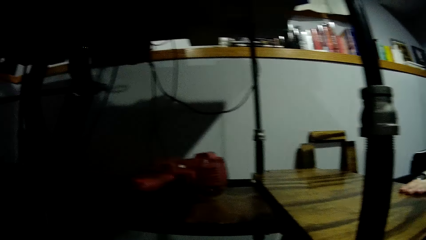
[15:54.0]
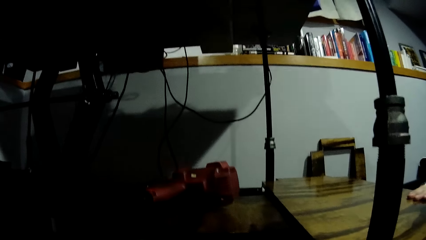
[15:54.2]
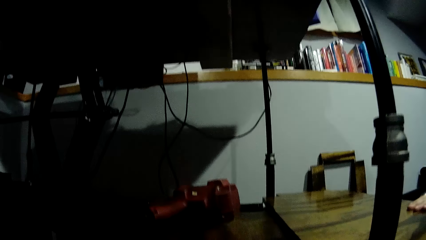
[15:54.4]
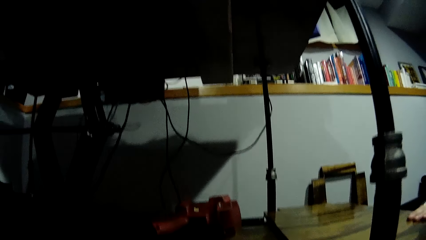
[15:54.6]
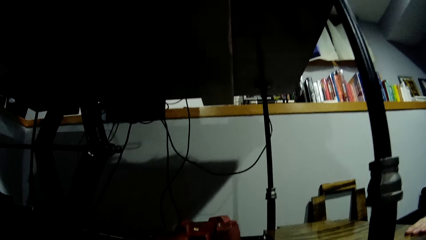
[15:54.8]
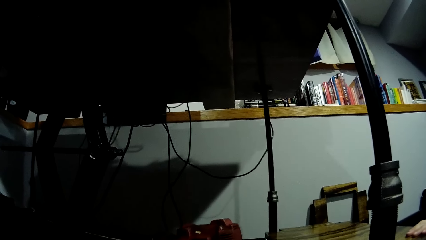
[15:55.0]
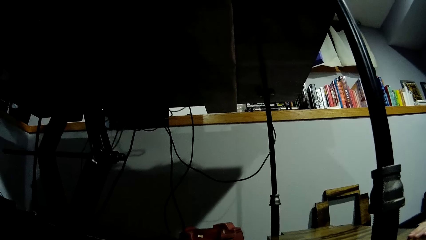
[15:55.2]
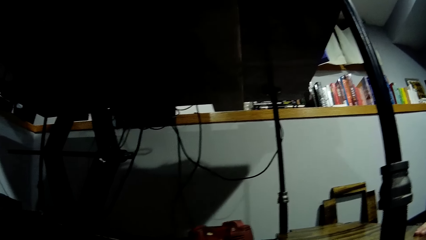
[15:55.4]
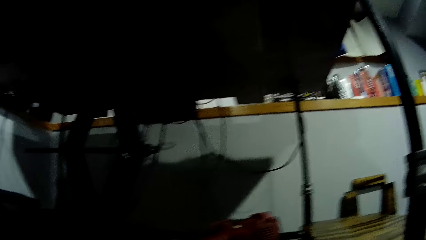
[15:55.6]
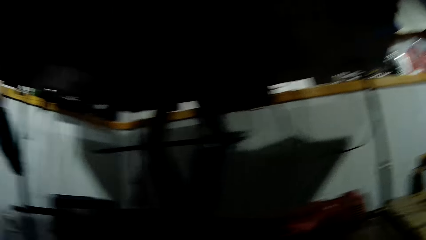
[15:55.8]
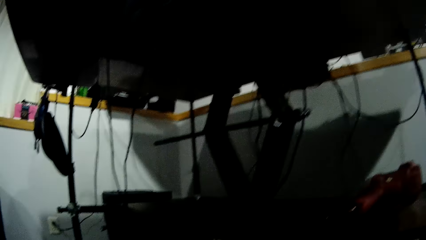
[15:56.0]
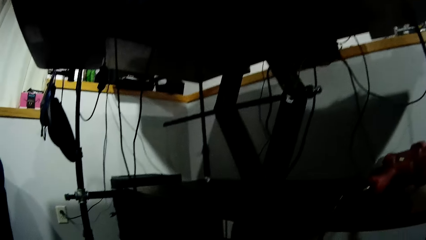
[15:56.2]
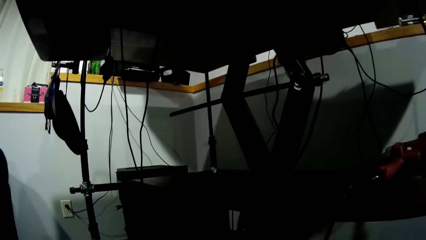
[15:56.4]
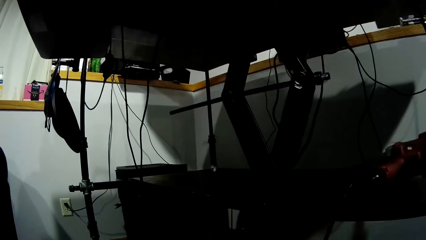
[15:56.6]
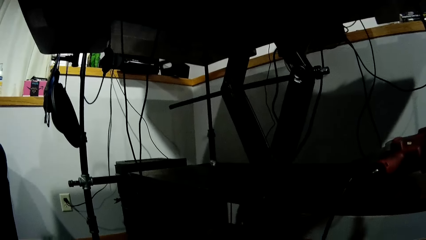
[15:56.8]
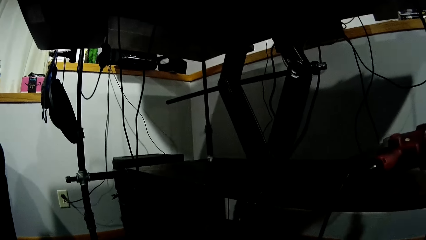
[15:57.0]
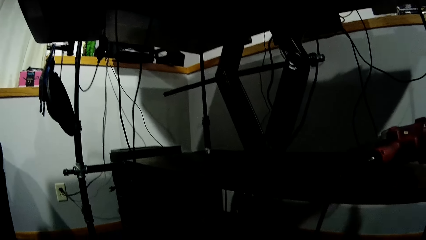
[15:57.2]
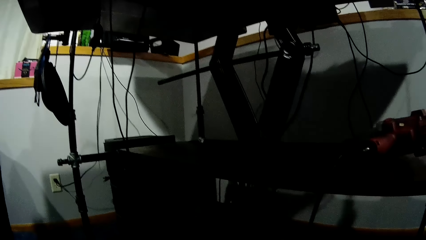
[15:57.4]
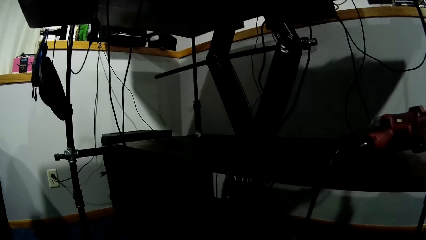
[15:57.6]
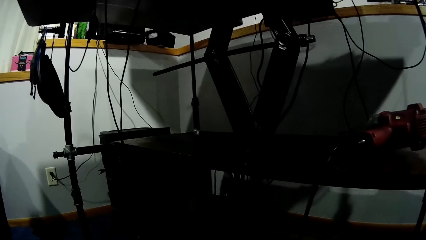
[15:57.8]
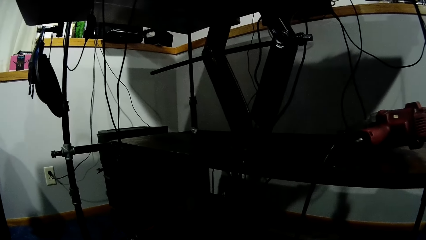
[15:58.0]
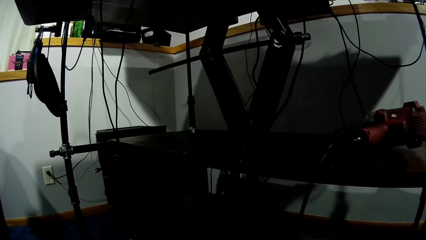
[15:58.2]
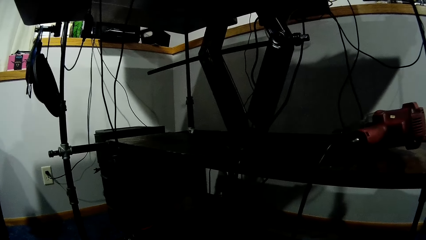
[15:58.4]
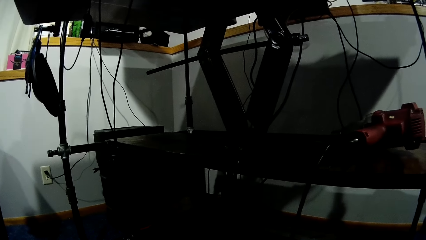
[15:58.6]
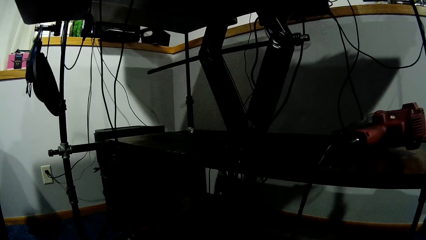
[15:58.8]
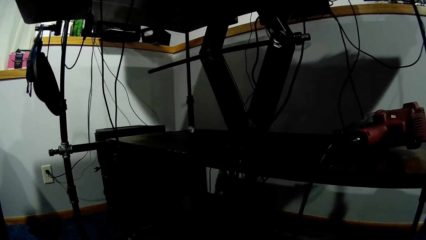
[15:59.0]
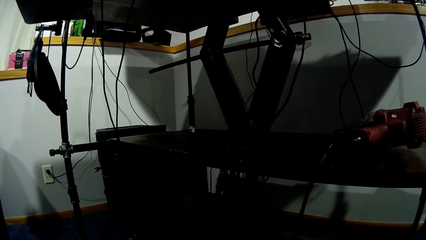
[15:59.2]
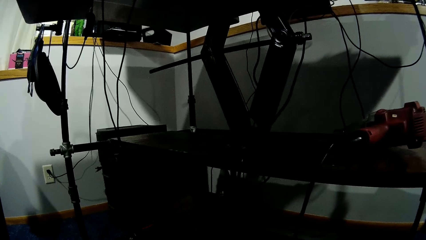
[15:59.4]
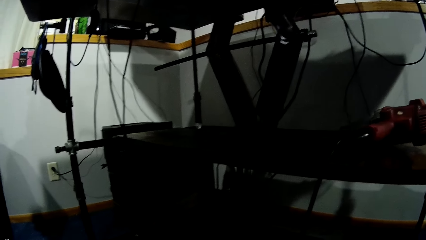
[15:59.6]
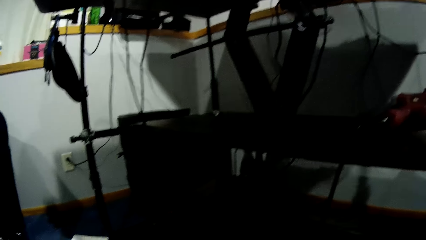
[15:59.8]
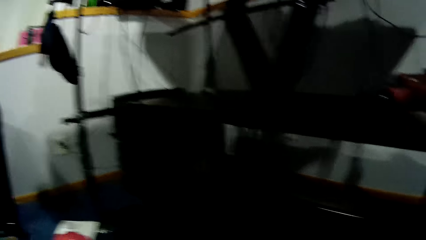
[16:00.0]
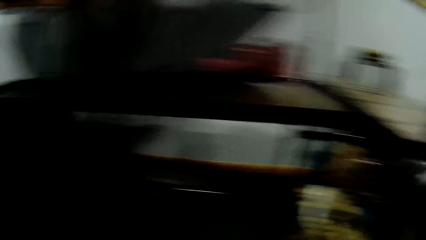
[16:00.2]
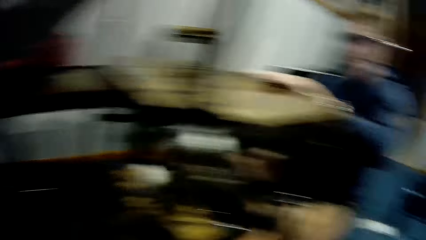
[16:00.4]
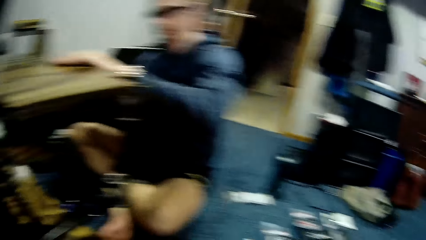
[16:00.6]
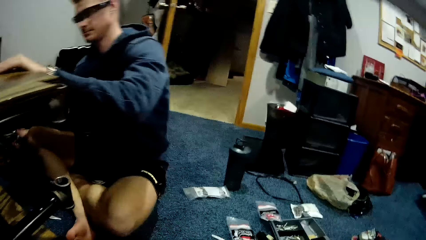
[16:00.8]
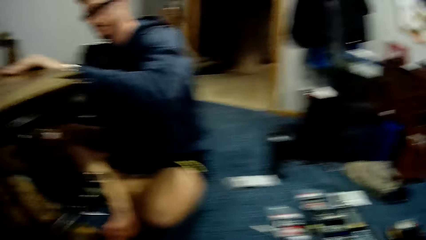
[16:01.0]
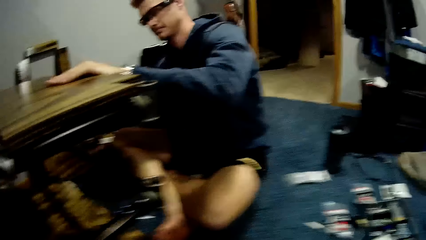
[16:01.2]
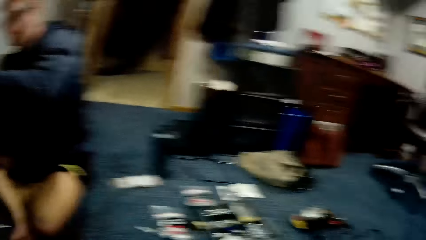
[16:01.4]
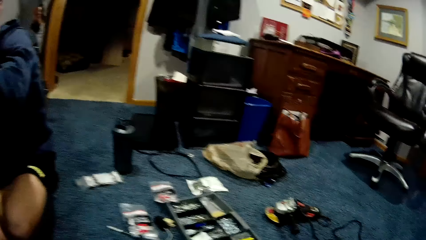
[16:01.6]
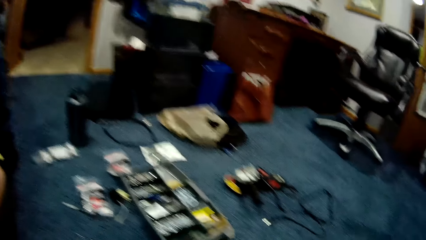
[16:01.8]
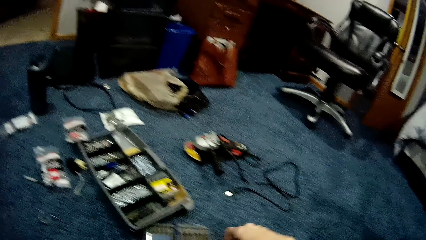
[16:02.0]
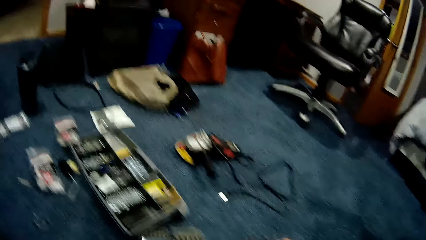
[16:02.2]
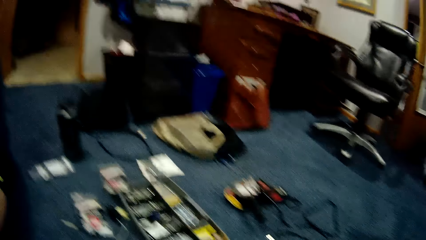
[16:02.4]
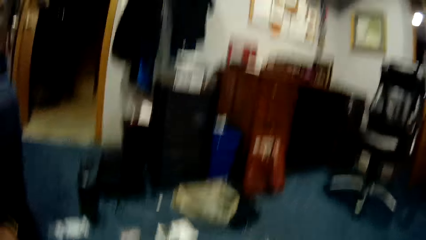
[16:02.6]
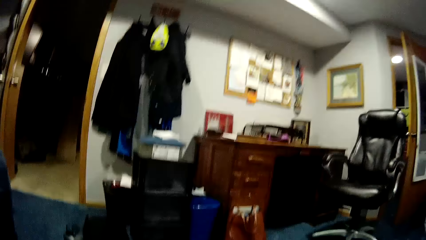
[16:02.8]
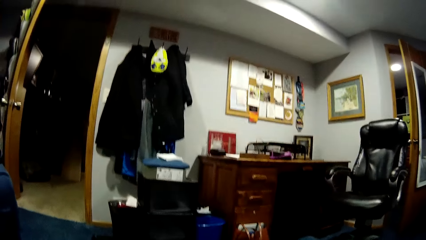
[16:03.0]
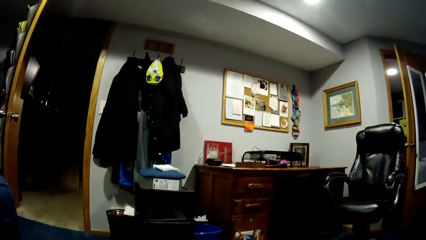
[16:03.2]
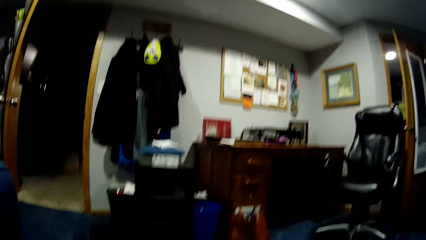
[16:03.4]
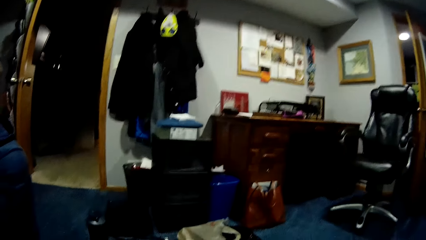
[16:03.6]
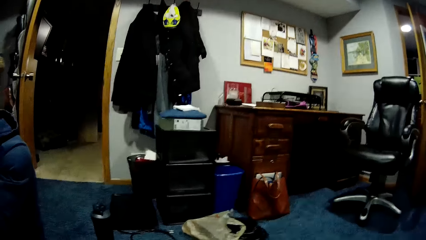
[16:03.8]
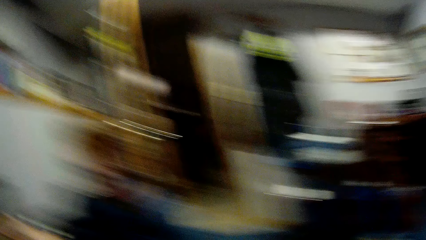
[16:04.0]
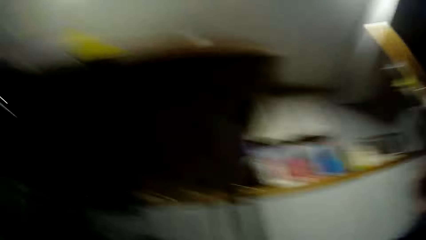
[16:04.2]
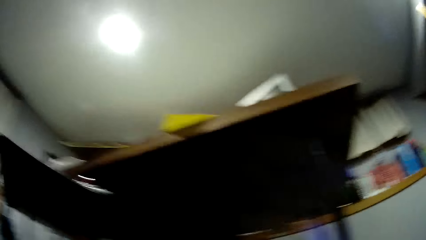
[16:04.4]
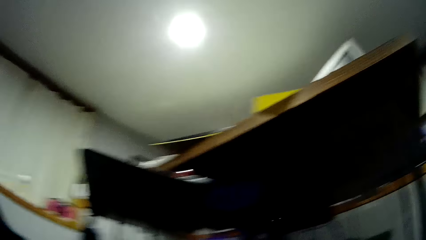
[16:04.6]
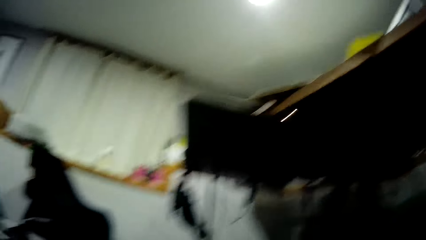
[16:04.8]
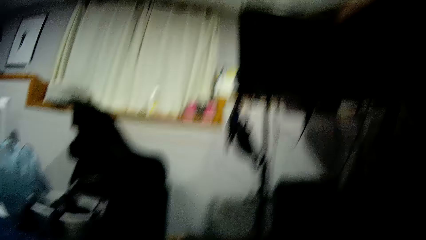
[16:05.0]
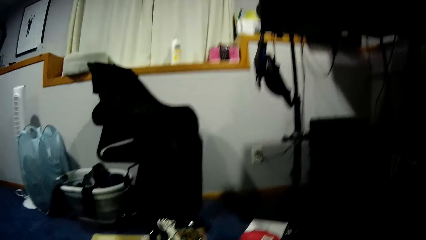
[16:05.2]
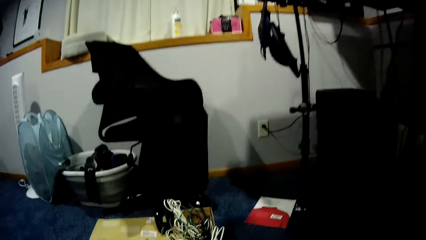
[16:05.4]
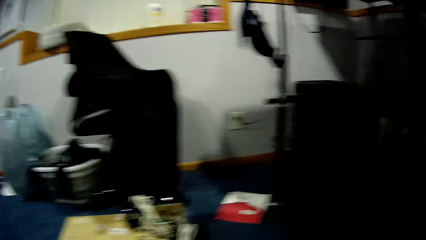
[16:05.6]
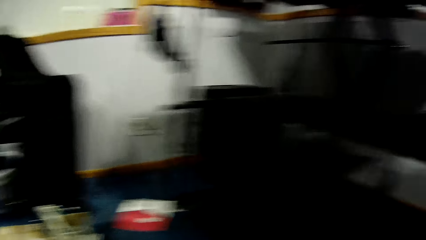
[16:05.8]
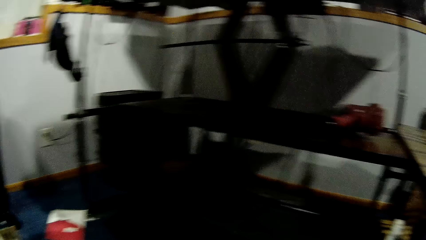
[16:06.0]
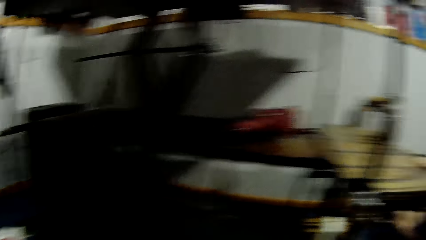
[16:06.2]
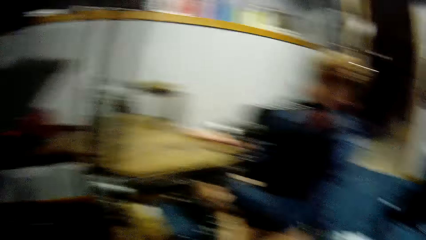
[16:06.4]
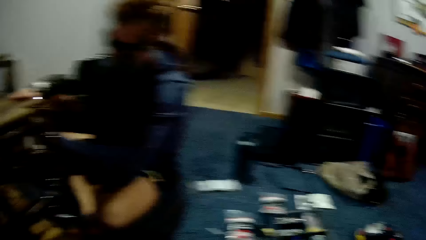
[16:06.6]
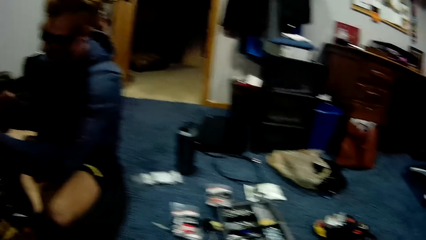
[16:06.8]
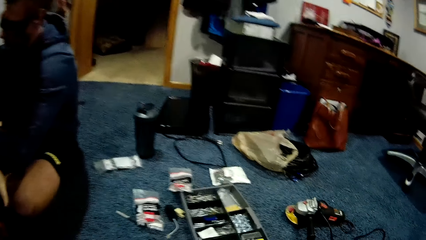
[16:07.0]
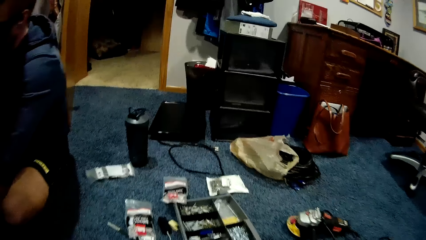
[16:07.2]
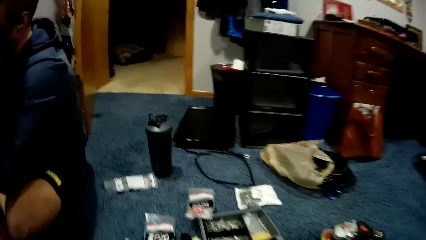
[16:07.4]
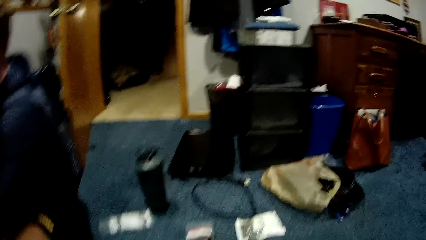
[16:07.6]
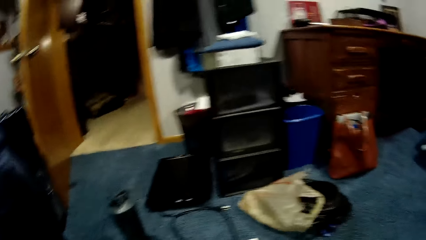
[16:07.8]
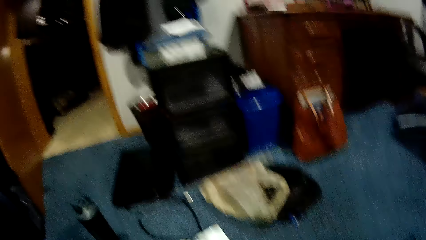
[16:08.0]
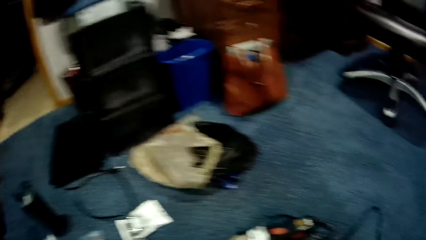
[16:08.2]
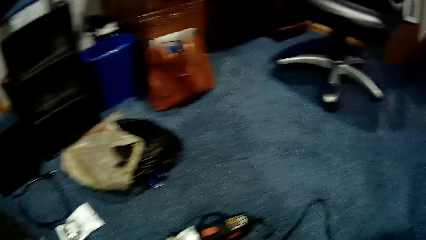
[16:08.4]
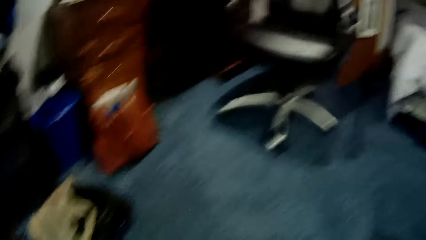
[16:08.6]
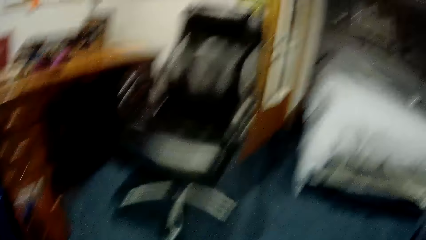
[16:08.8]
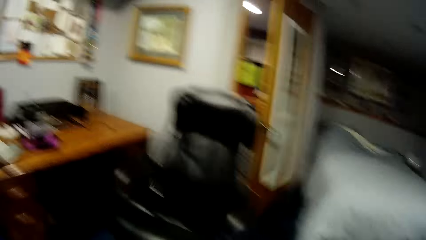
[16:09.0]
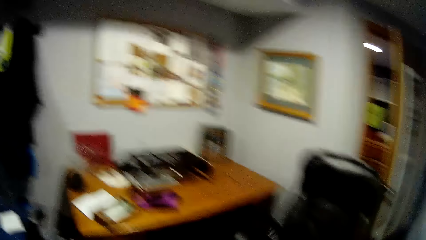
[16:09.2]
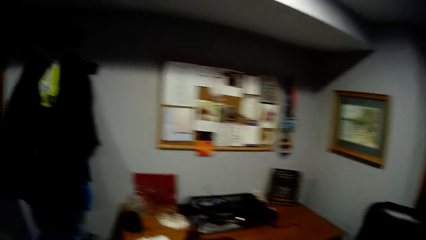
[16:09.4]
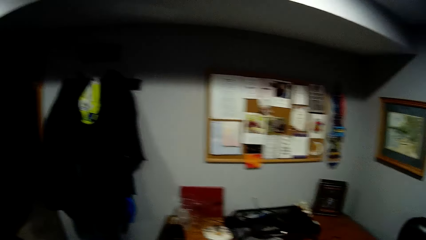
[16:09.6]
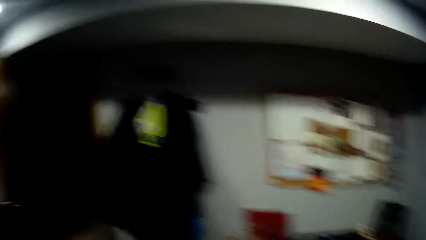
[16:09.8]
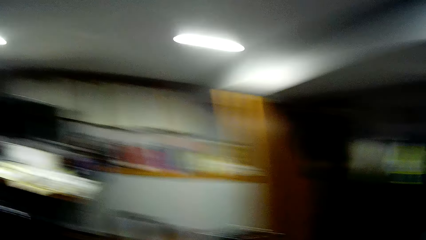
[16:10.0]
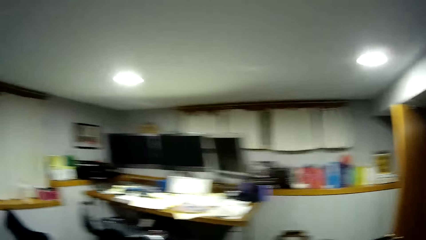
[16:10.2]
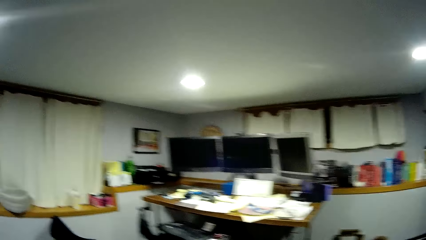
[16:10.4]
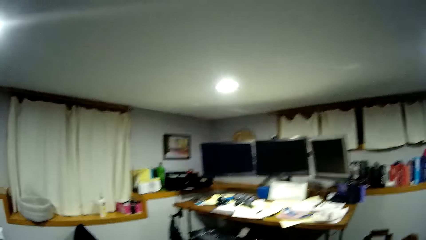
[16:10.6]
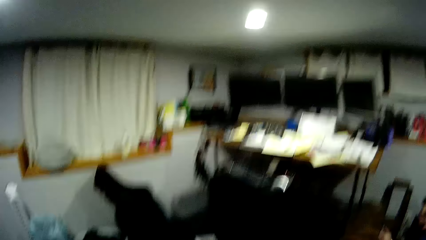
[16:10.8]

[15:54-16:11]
A man holds the screw gun. The camera wearer looks around the room. The man stares at the board. The camera wearer walks around the room. They walk towards a kitchen.
